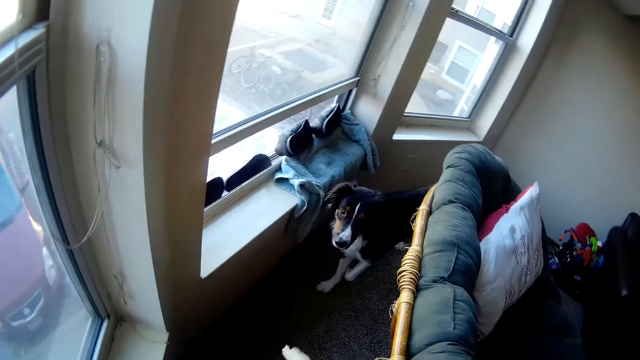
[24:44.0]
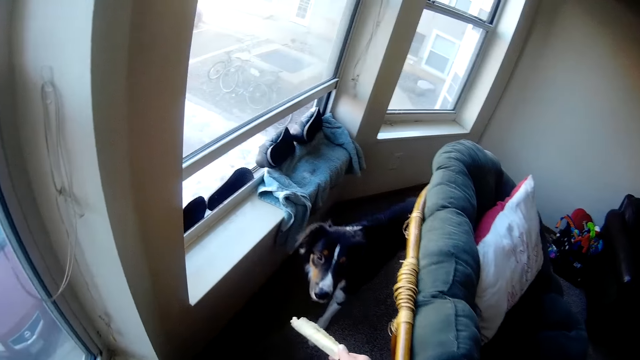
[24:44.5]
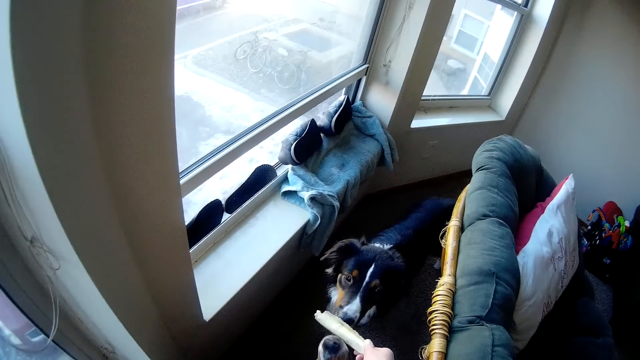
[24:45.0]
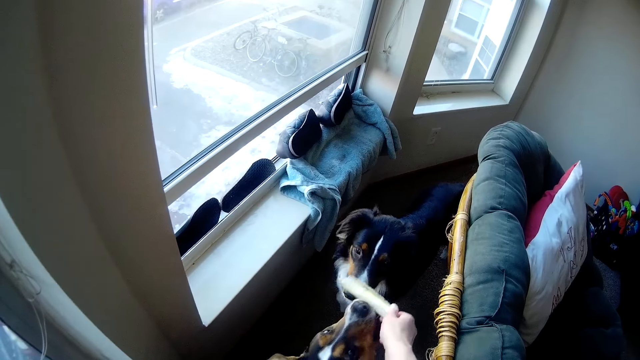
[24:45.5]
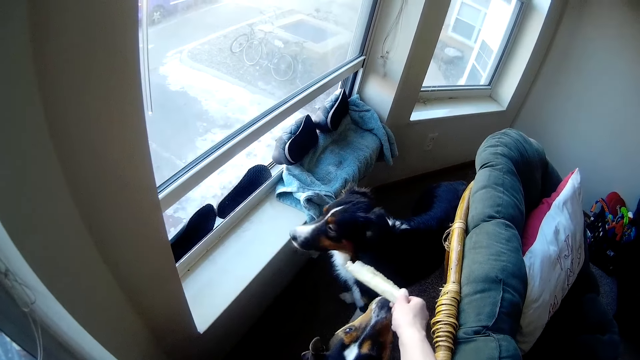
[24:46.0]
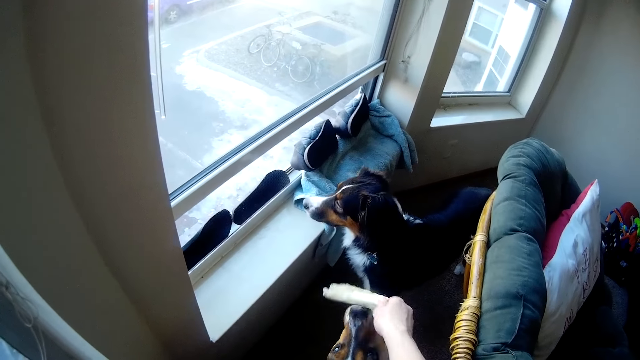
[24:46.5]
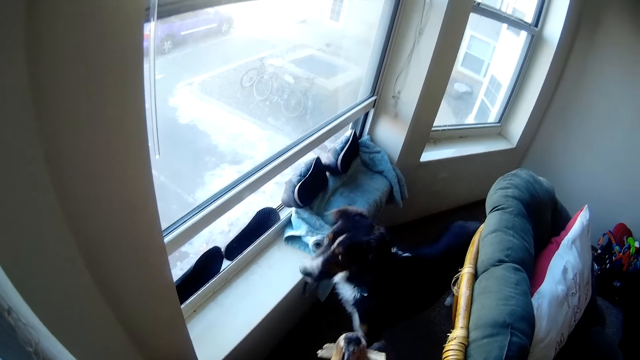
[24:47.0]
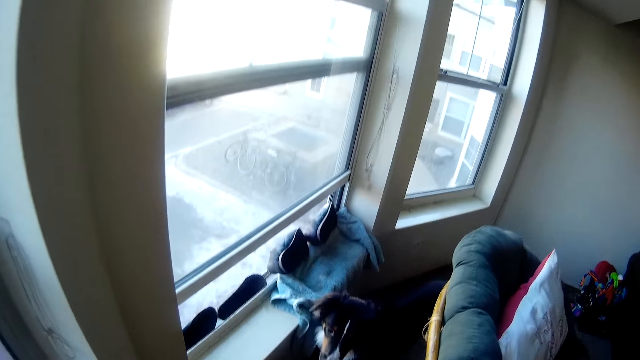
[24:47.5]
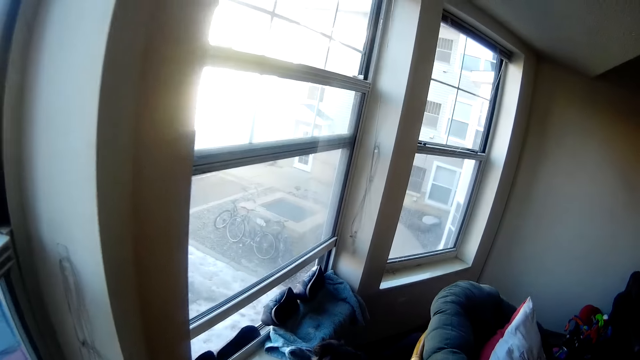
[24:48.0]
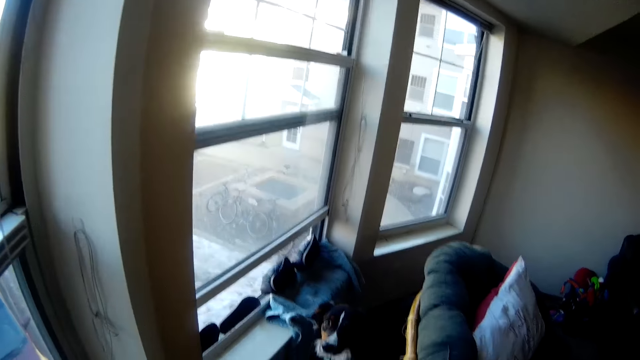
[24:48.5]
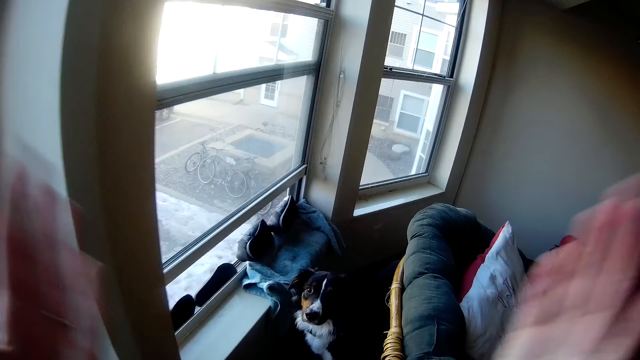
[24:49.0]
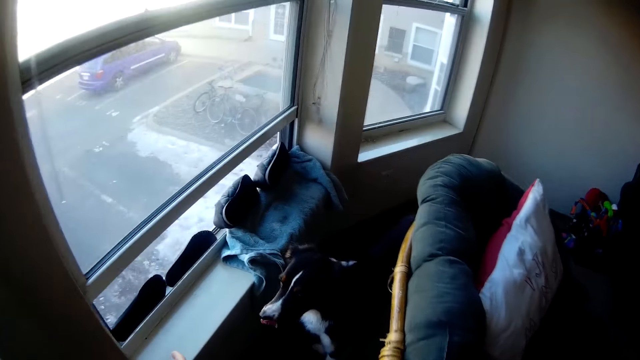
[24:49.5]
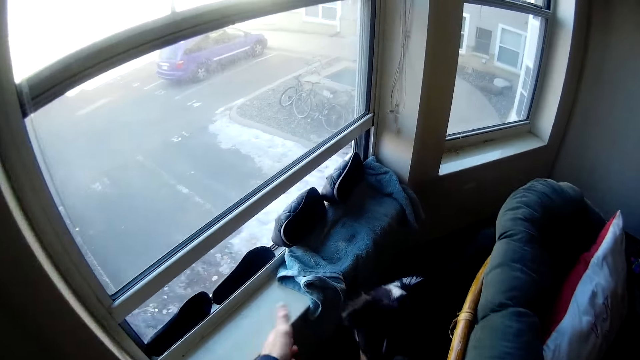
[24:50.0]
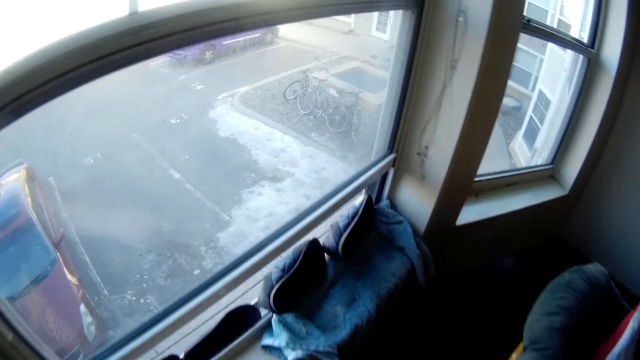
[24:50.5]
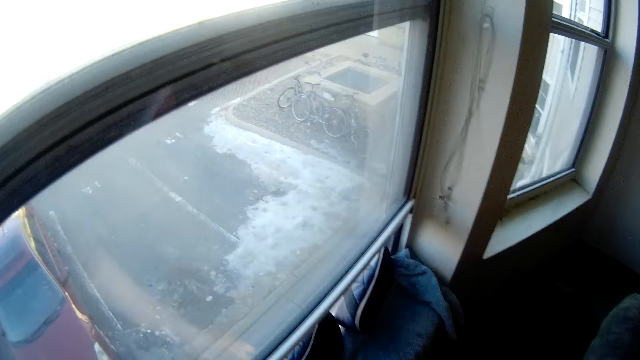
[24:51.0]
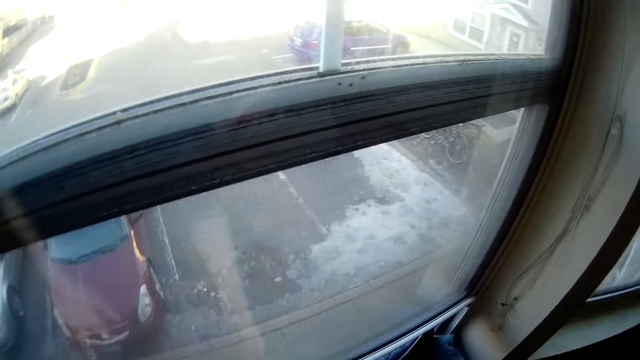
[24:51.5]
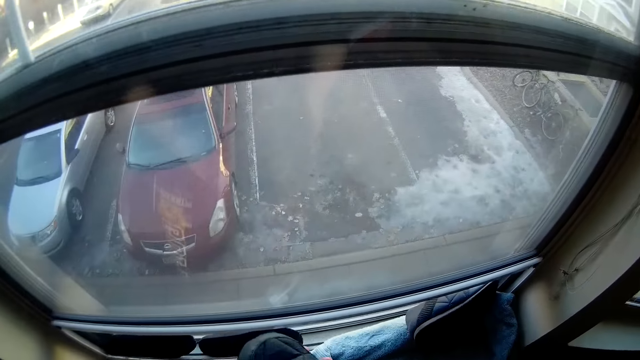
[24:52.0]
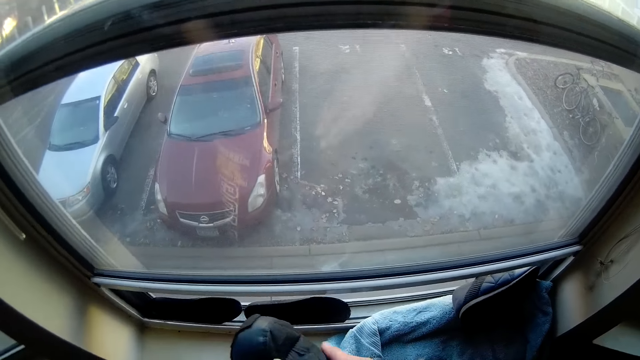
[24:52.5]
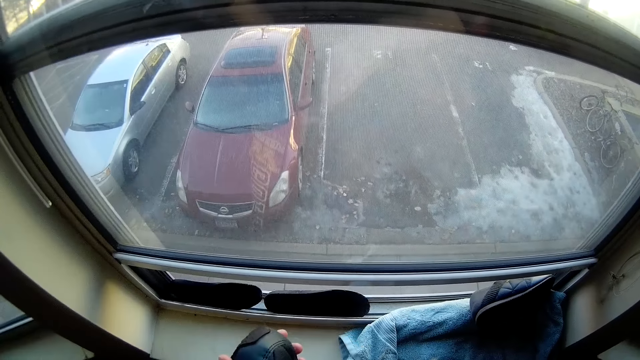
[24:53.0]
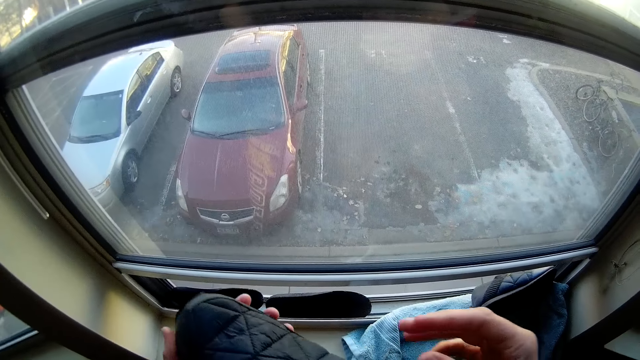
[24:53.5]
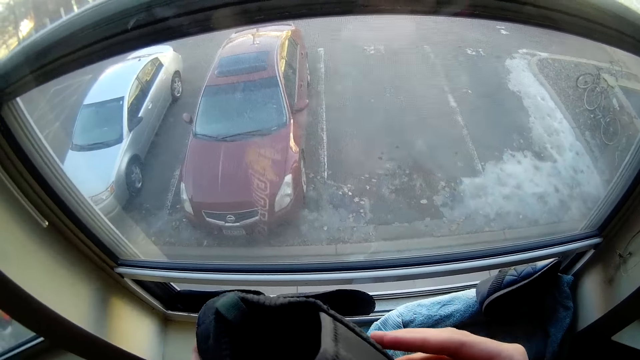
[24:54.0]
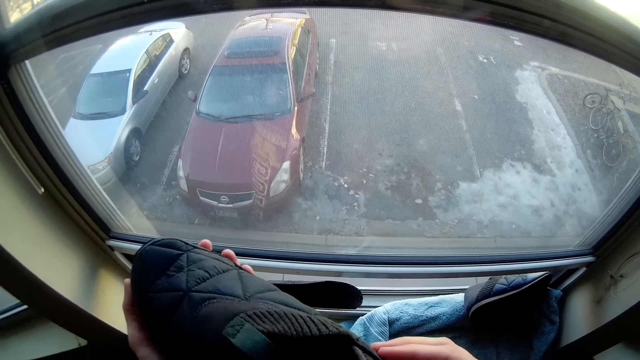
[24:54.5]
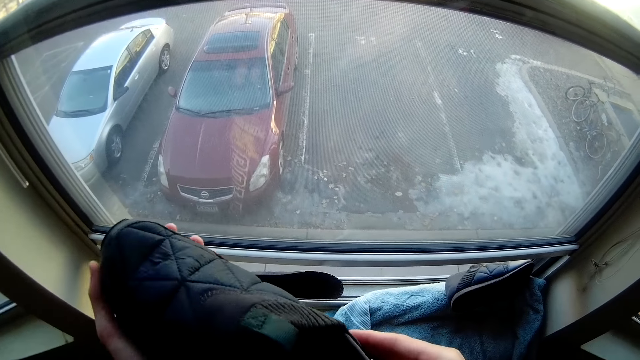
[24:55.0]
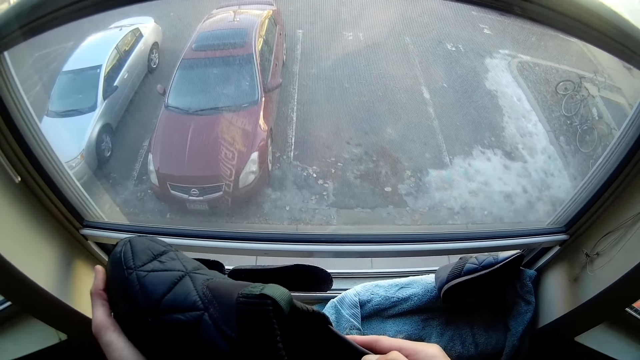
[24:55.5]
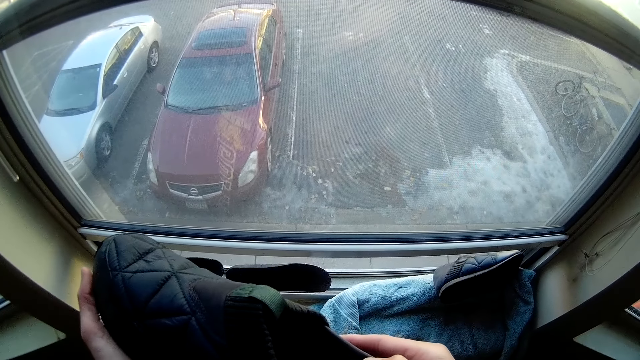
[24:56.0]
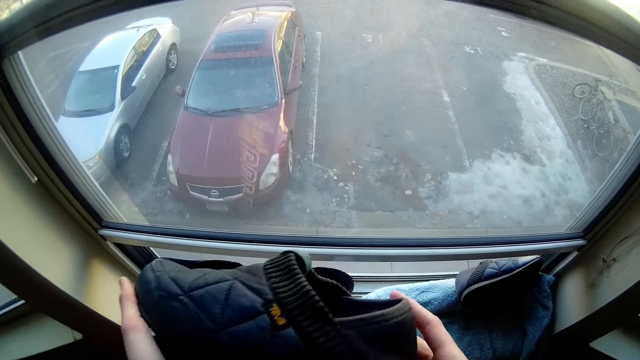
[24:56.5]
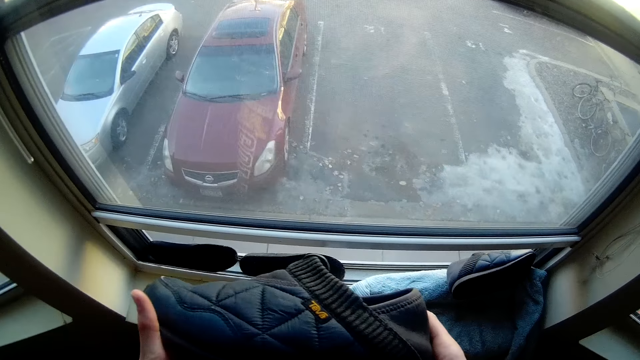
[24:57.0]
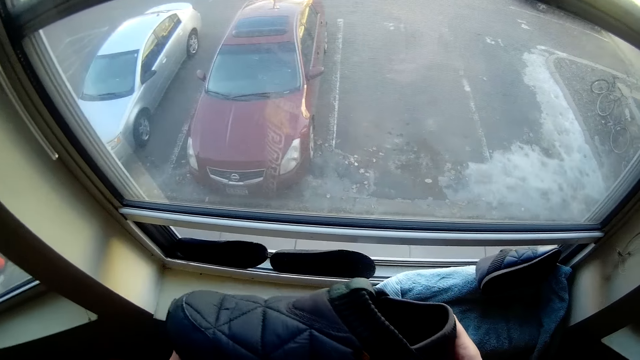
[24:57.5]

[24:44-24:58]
The camera wearer feeds the dog with a bone with his hand. He picks up a footwear on the window frame with his hand. He looks at the shoe.

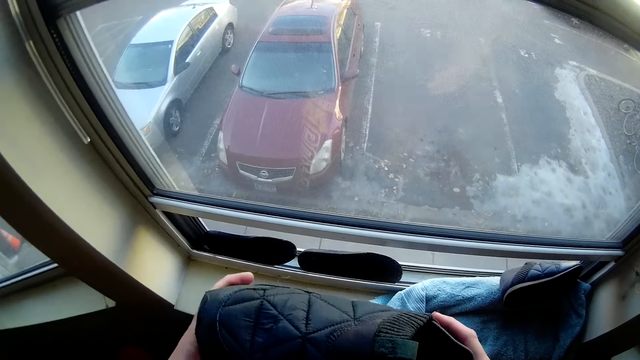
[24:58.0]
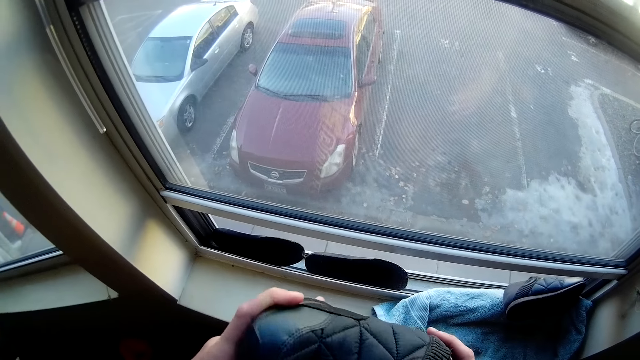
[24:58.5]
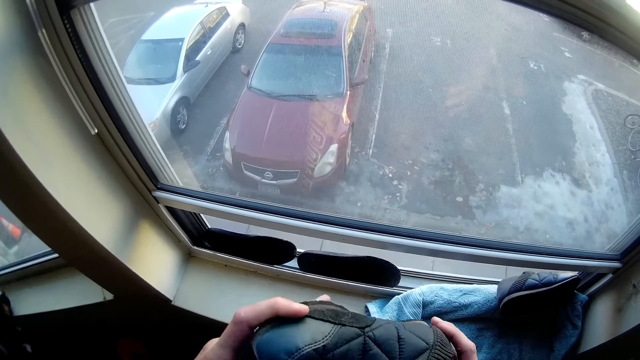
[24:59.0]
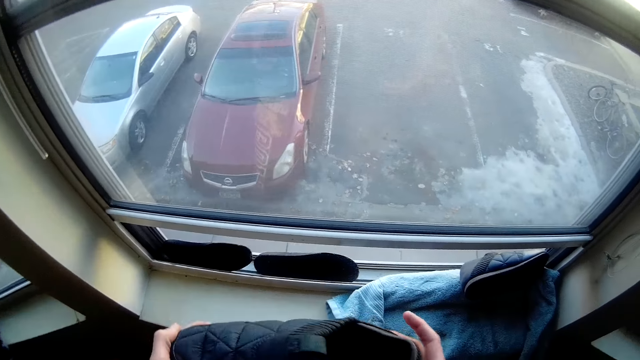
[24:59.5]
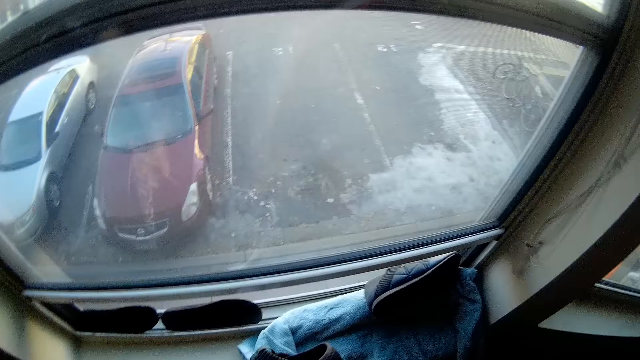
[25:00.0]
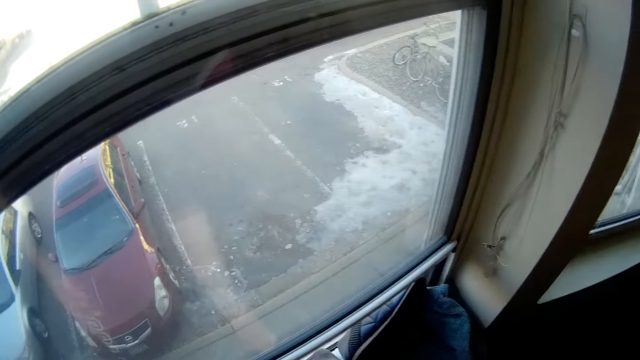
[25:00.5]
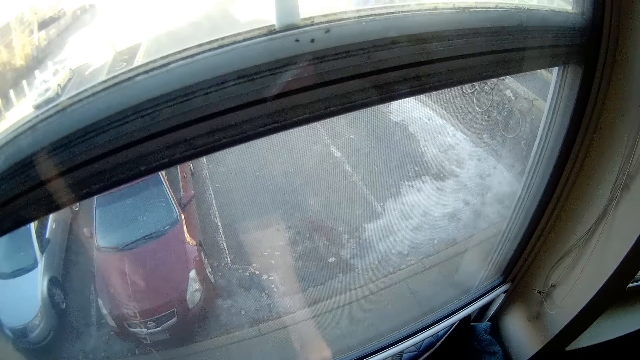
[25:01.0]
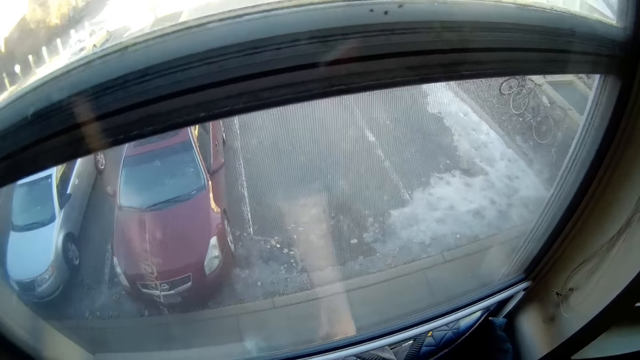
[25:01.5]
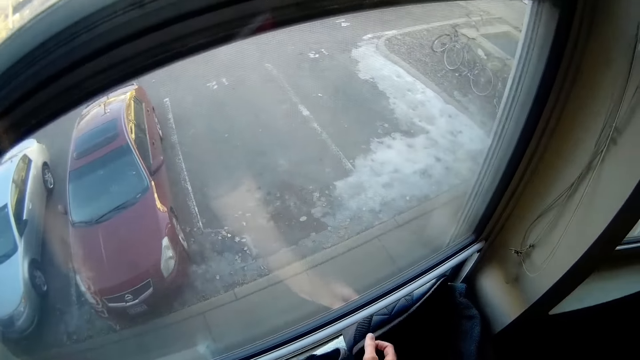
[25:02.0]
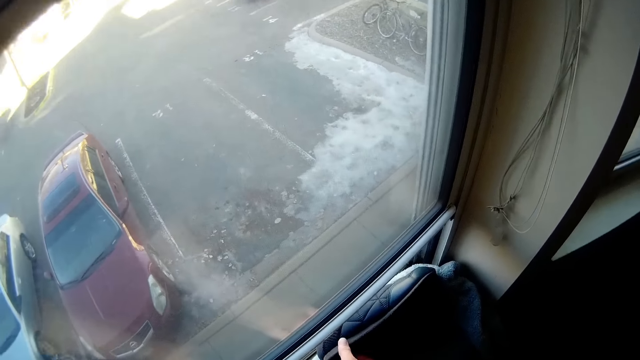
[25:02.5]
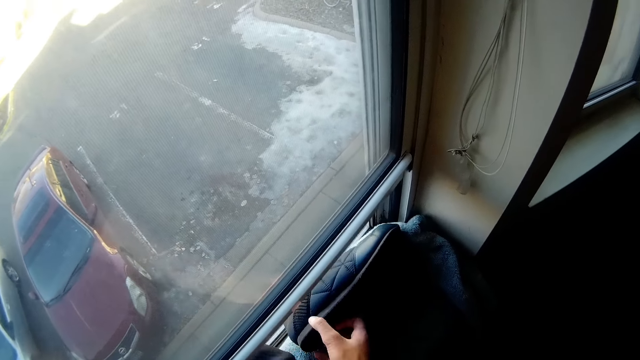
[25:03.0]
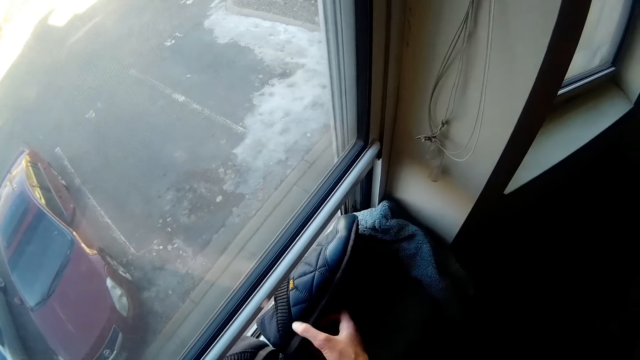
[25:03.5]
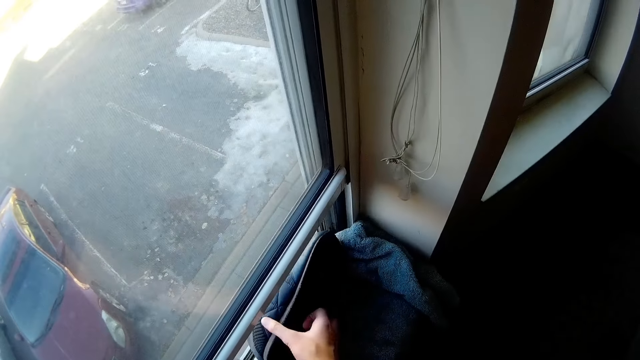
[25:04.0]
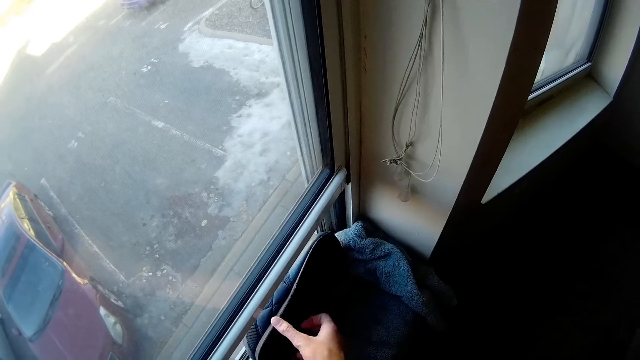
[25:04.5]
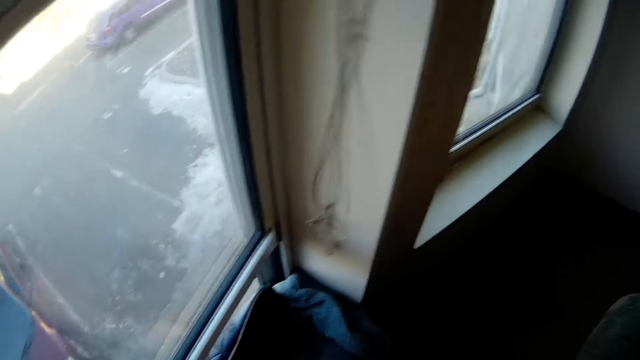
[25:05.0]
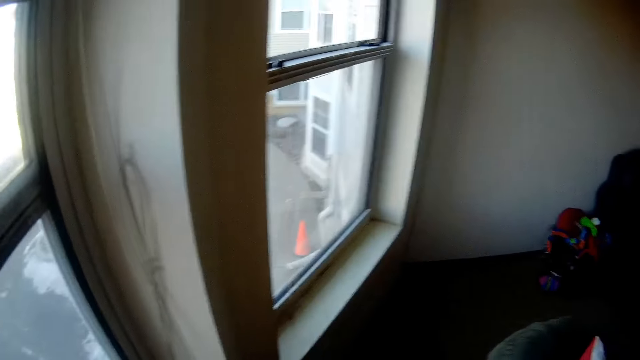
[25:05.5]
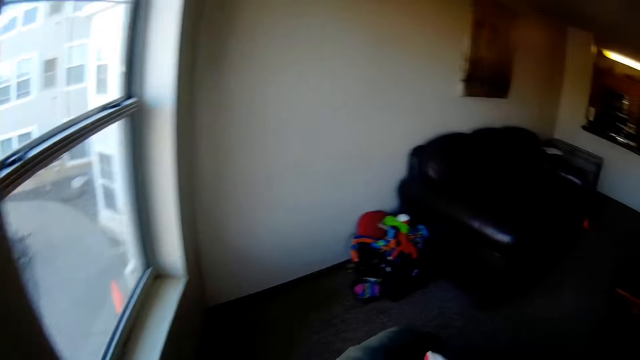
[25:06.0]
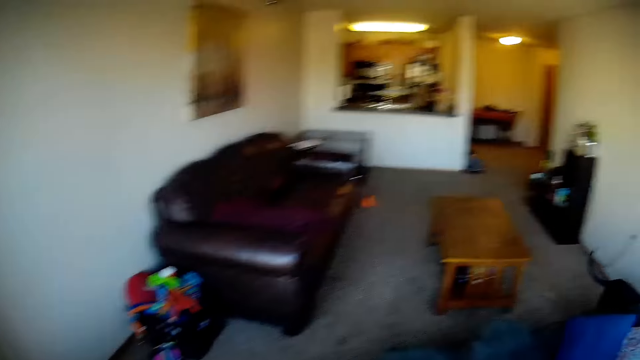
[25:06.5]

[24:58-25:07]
The camera wearer returns the footwear to the window frame. They touch the shoe on the window.
